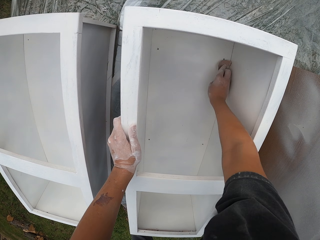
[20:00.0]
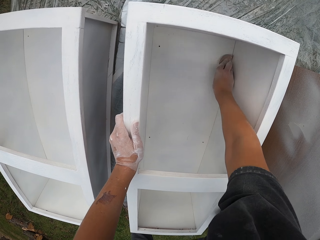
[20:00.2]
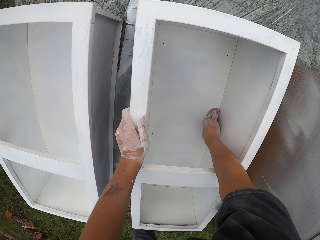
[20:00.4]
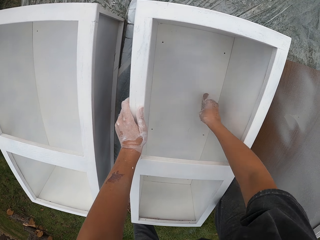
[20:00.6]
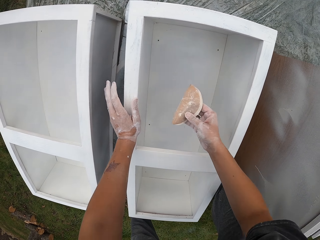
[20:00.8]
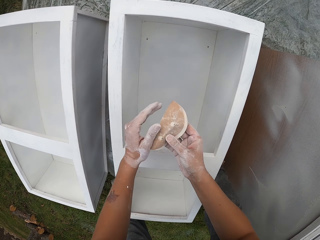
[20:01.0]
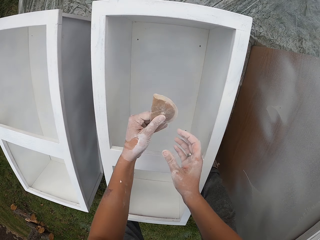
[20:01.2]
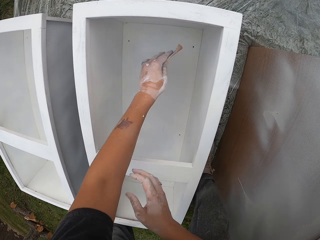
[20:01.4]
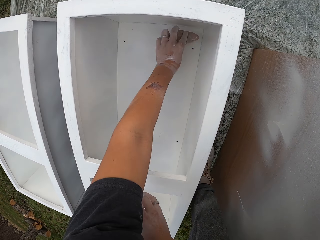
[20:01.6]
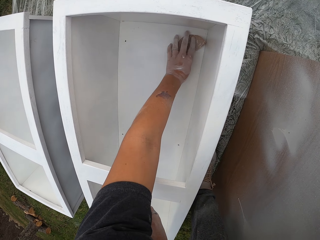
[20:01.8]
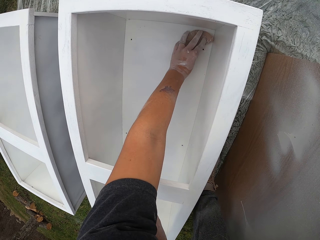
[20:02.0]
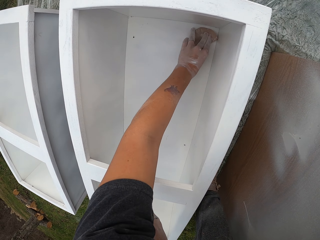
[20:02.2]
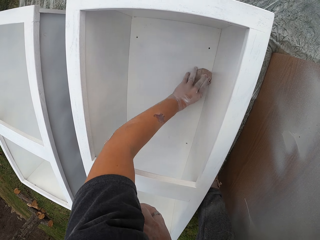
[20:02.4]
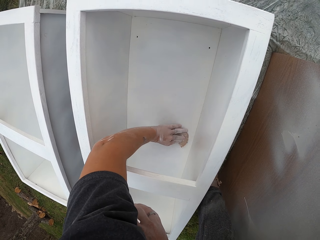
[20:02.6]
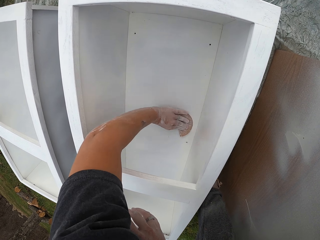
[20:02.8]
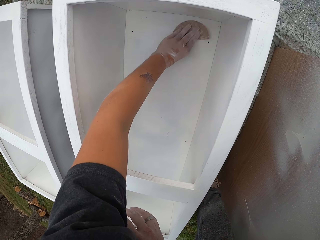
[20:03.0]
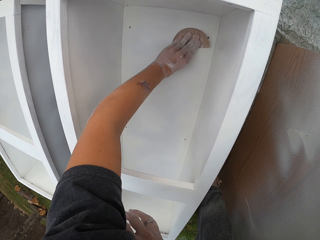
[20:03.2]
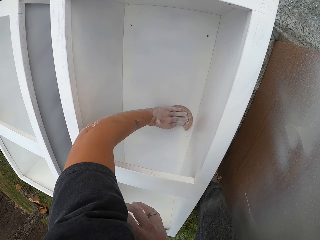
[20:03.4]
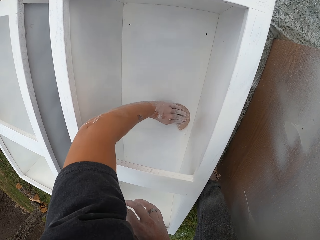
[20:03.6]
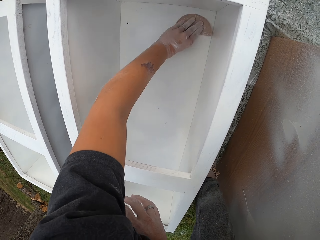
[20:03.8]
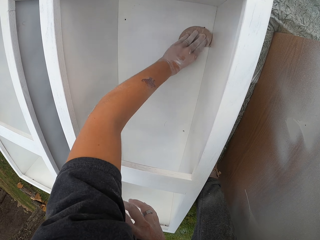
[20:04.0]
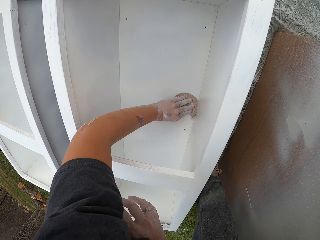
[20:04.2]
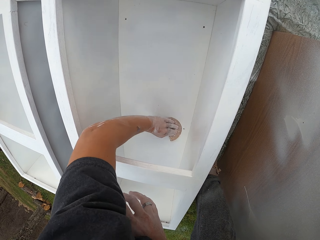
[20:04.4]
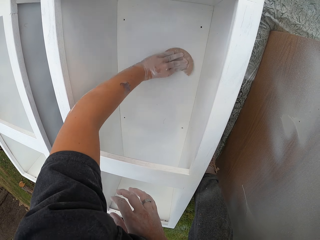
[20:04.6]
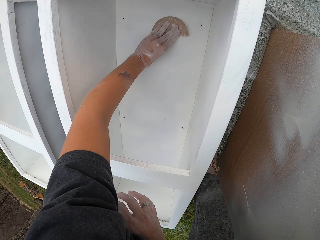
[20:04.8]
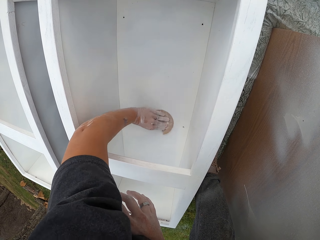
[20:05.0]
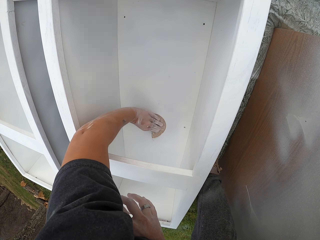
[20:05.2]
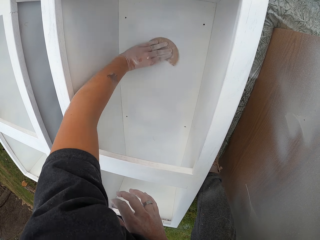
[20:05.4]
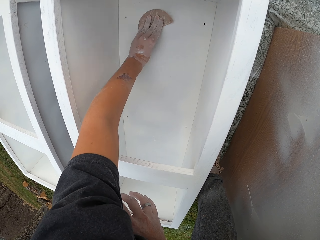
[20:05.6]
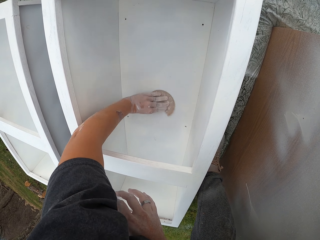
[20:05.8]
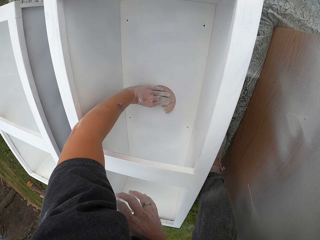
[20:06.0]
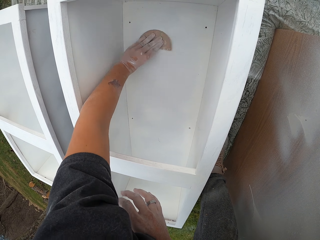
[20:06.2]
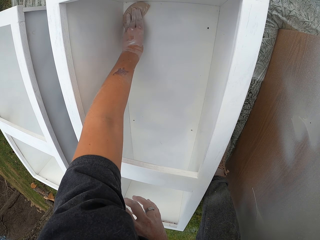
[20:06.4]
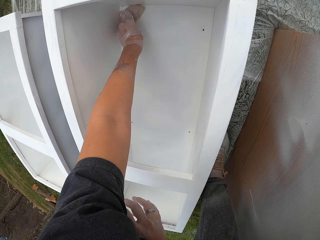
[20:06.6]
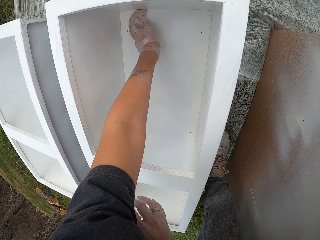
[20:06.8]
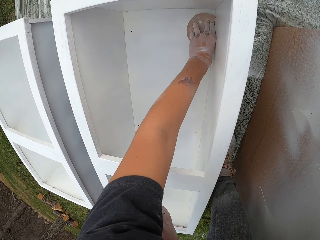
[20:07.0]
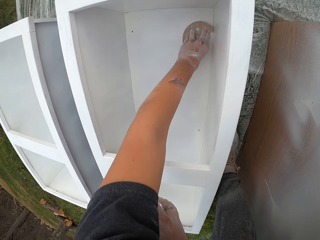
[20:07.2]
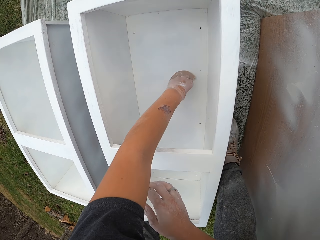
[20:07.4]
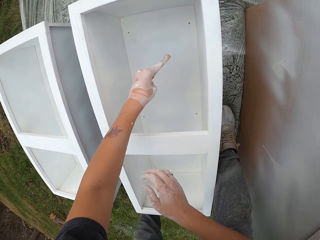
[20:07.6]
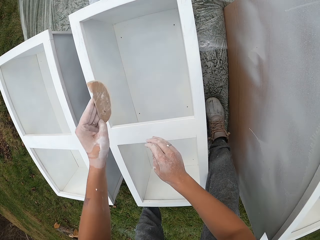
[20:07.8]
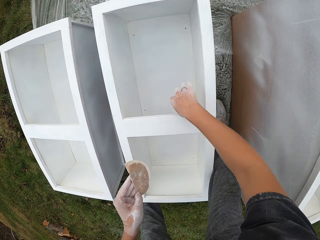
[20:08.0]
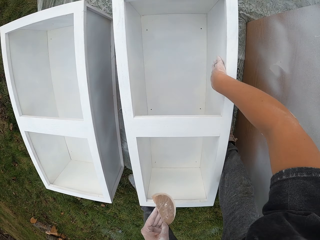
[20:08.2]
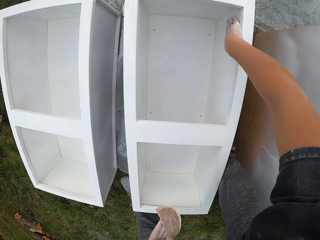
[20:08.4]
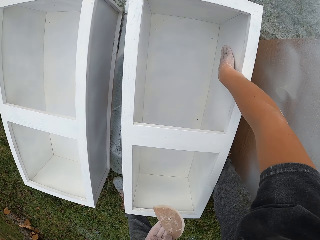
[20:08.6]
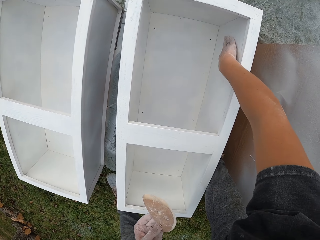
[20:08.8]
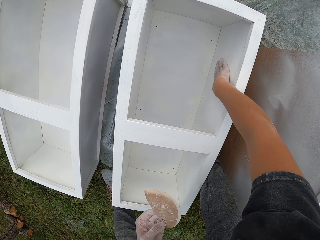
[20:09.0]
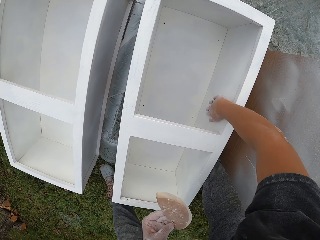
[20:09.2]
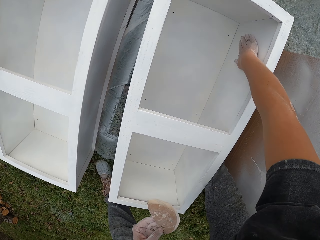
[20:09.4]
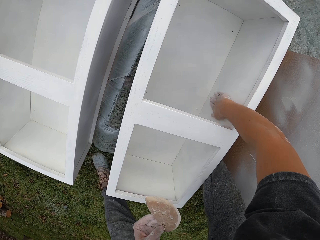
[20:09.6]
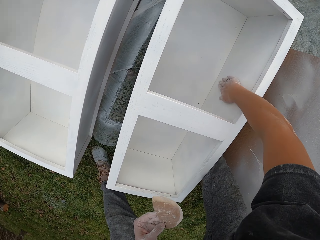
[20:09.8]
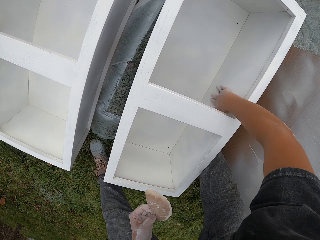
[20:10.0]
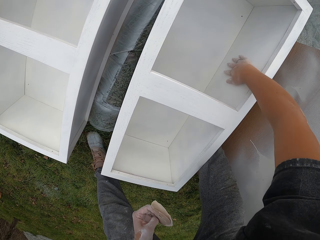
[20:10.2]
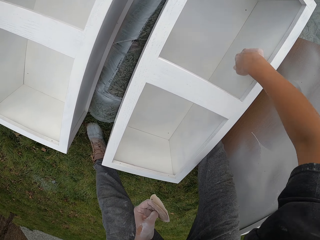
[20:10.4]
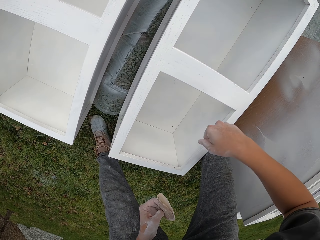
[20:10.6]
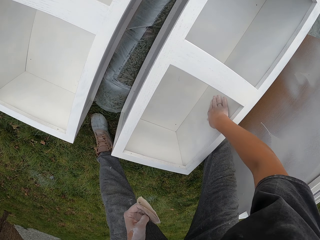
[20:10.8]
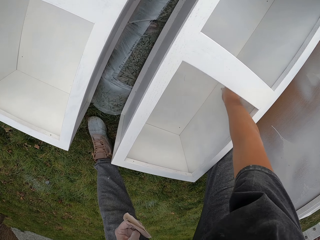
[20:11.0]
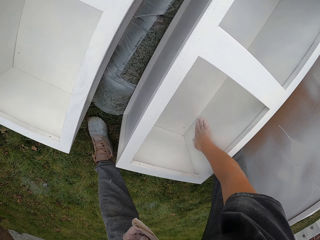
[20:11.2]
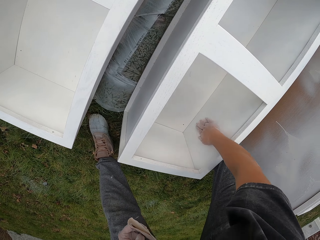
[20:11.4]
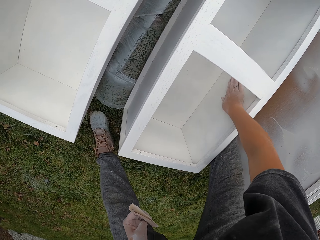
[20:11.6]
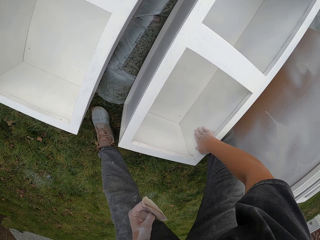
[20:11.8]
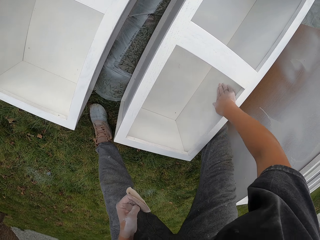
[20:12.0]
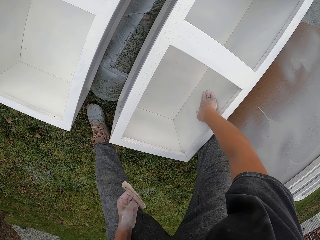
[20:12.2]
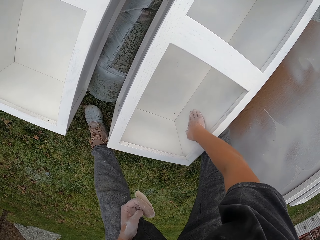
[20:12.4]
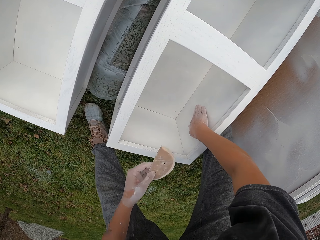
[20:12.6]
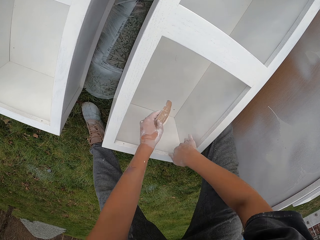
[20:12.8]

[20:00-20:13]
The camera wearer lifts the sandpaper. They move the left hand. They smoothen the cupboard with the sandpaper. They lift the sandpaper. They wipe the drawer. They touch the cupboard with the left hand. They lift the right hand. They touch the cupboard with the left hand.

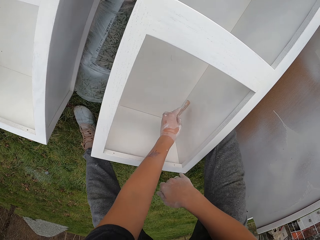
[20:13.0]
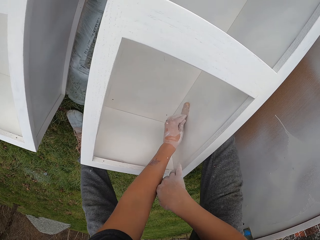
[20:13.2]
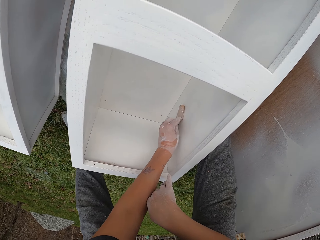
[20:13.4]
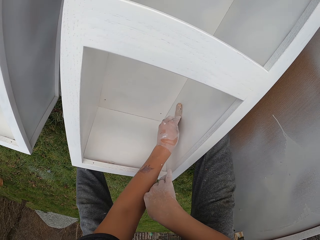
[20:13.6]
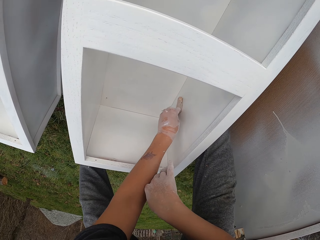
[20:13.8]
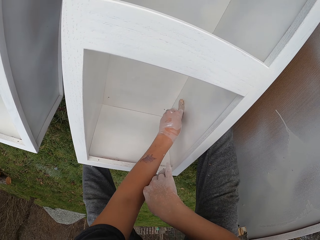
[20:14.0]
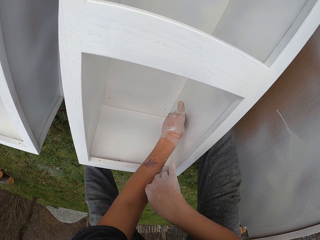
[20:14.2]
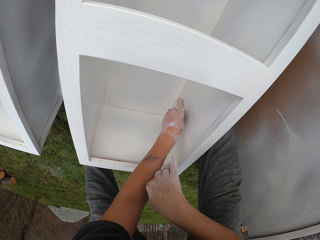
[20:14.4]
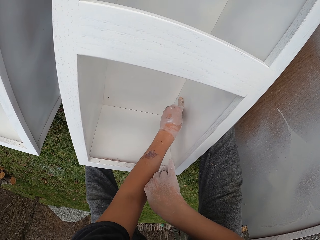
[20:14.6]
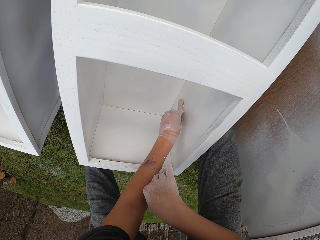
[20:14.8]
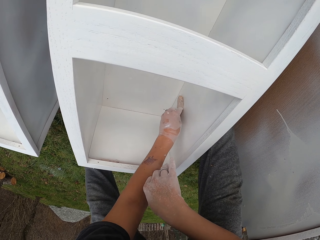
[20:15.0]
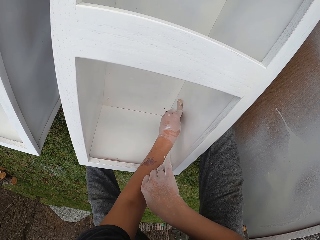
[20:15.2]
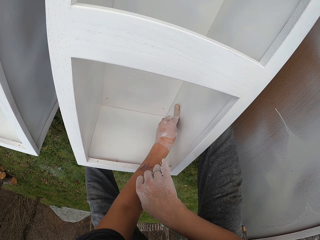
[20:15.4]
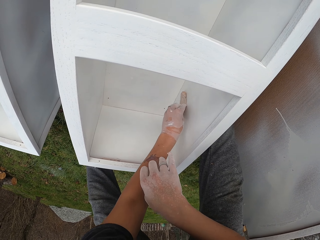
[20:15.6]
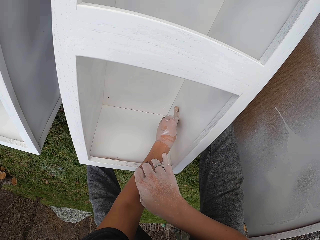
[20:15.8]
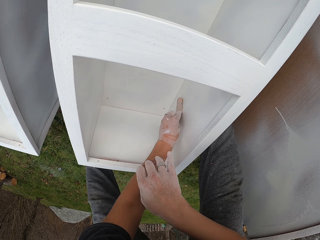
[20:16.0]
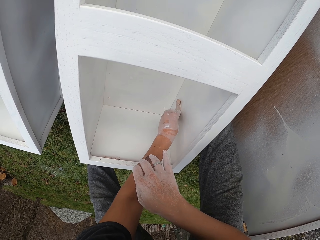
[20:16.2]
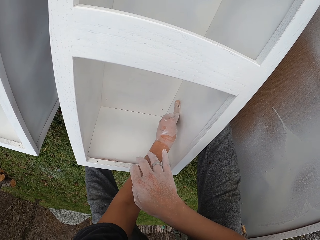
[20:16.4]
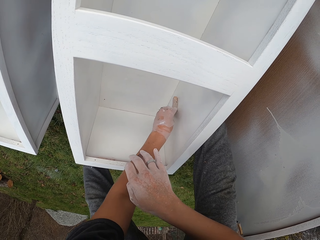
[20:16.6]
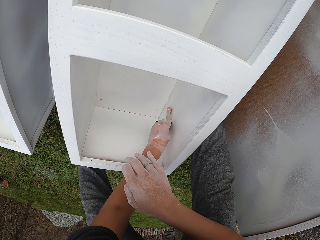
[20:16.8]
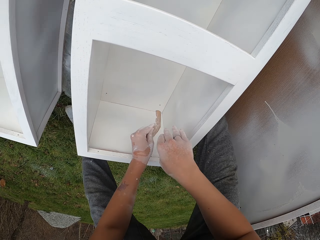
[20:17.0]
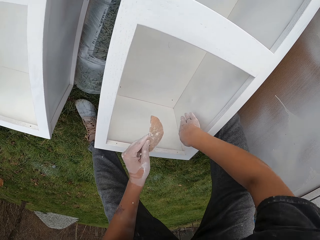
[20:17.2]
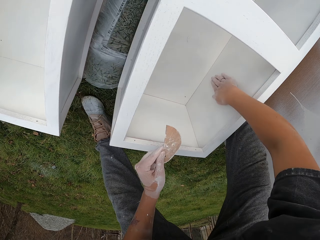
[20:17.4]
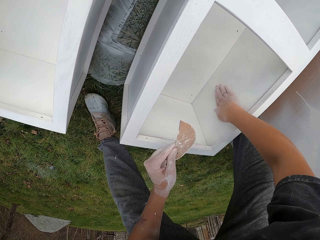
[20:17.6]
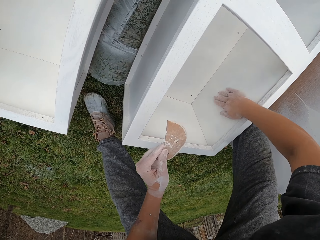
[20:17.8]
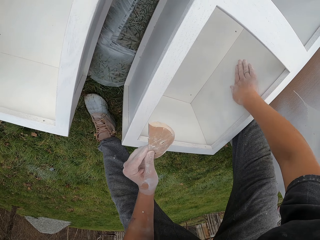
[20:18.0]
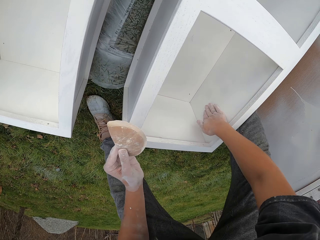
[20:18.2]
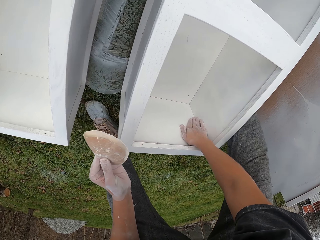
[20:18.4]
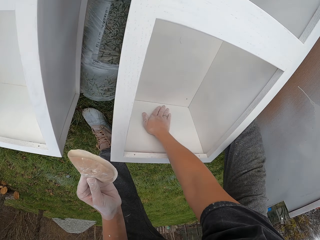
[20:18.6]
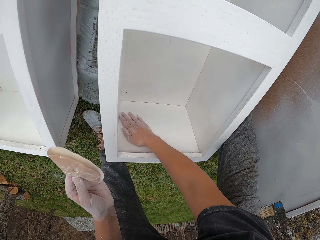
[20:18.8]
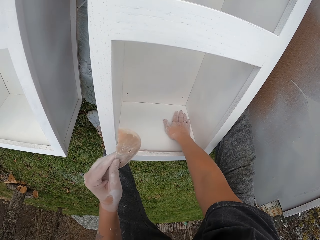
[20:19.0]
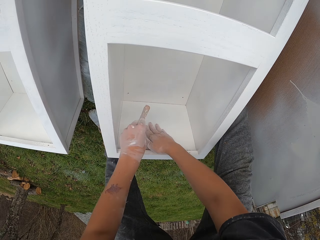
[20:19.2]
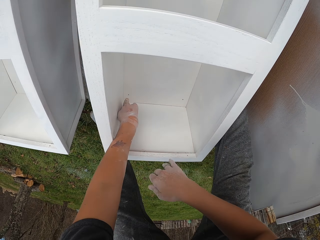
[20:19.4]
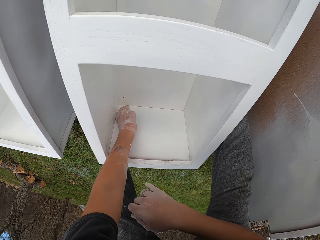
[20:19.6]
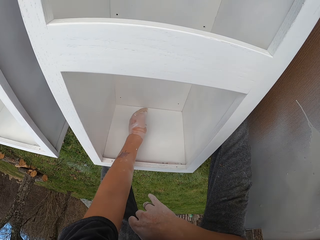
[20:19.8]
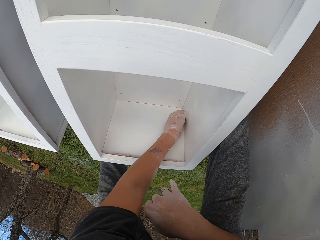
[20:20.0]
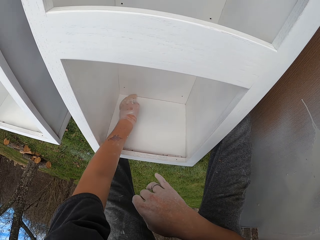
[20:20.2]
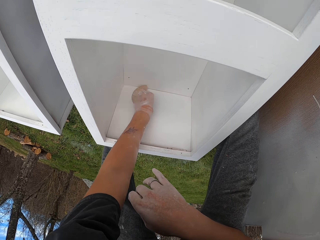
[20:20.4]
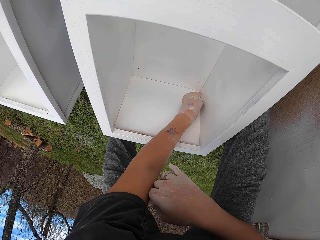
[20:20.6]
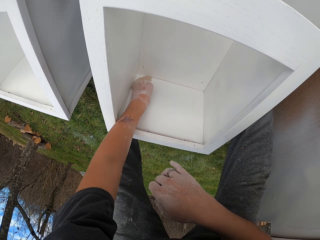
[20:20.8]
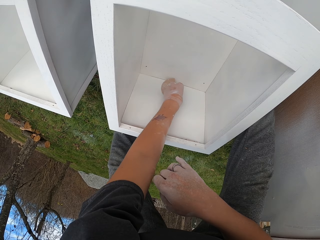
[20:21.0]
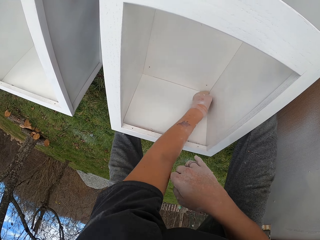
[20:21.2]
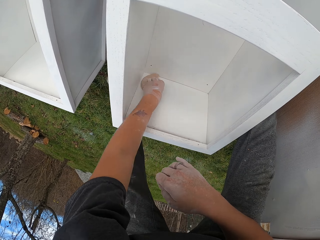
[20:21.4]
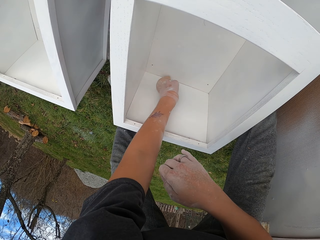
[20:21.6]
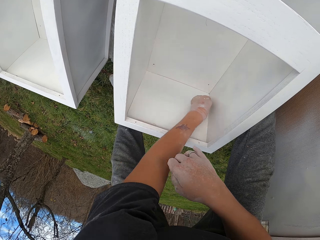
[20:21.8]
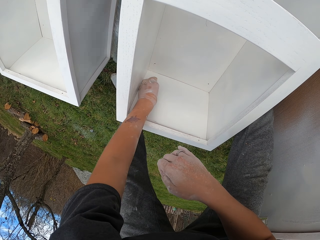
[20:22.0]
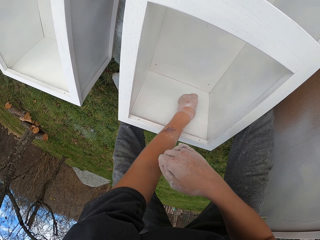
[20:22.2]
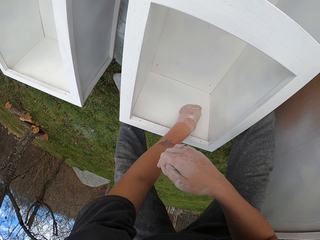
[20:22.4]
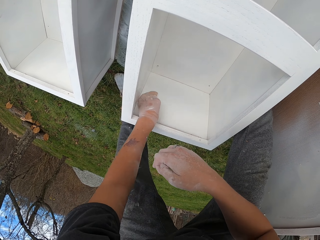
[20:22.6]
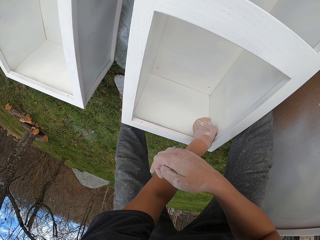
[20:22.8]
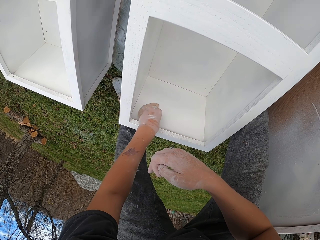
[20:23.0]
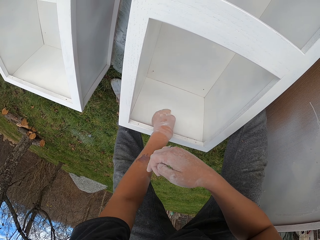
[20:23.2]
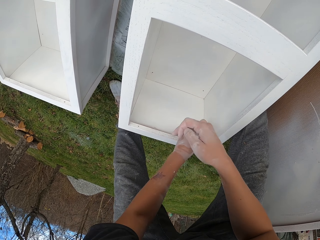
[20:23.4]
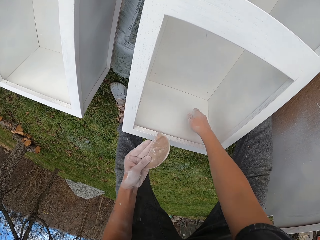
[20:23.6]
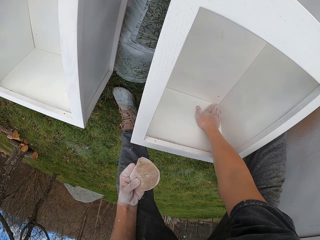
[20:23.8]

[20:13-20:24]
The camera wearer moves the left hand. They smoothen the cupboard with a sandpaper. They touch the cupboard with the right hand. They wipe the drawer. They smoothen the cupboard with the sandpaper.
